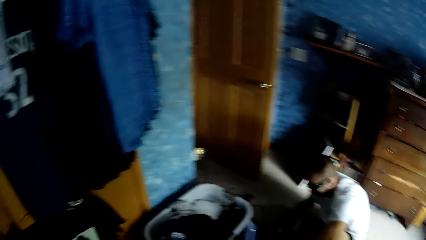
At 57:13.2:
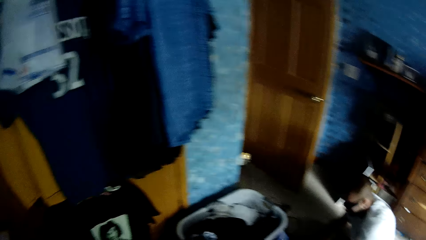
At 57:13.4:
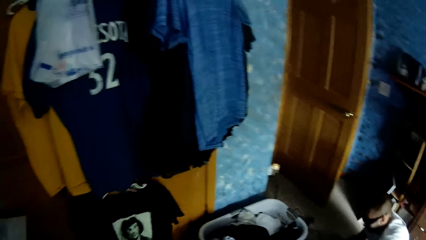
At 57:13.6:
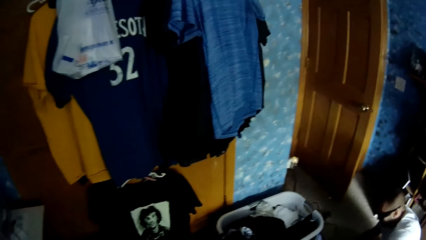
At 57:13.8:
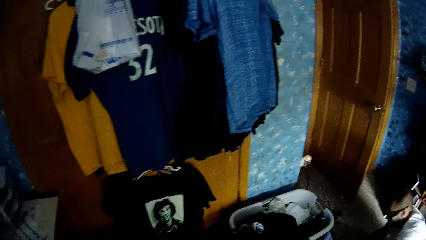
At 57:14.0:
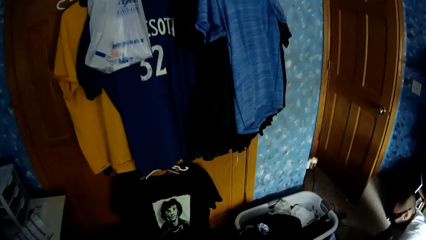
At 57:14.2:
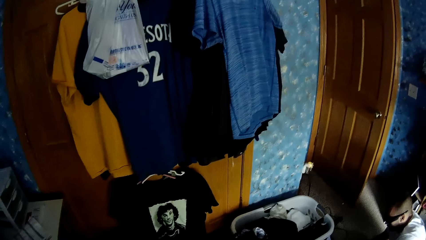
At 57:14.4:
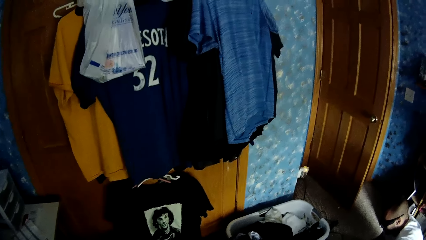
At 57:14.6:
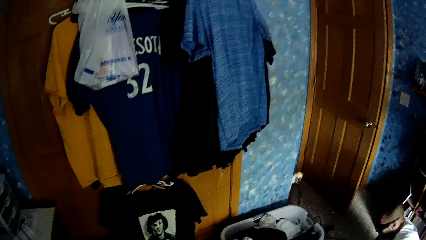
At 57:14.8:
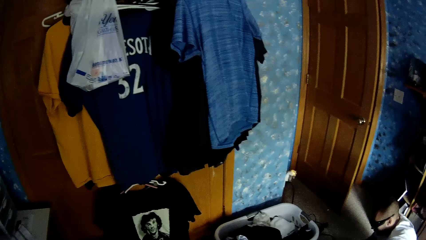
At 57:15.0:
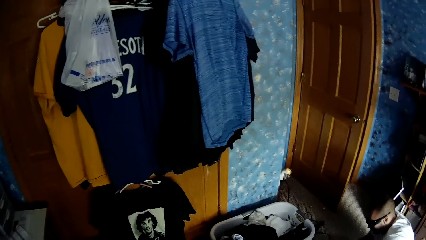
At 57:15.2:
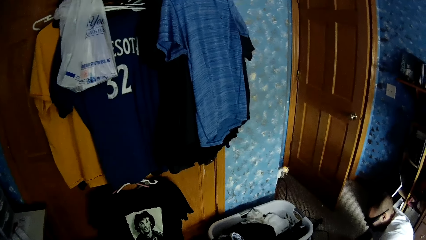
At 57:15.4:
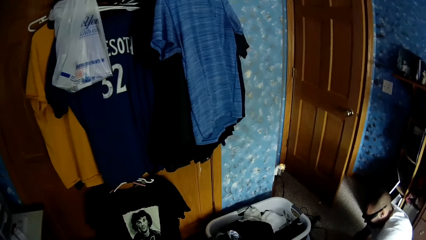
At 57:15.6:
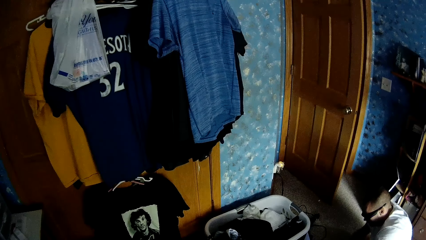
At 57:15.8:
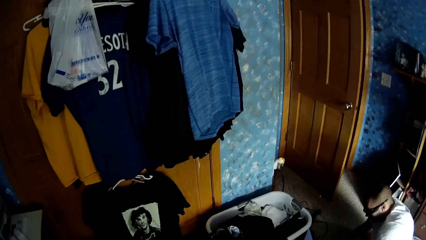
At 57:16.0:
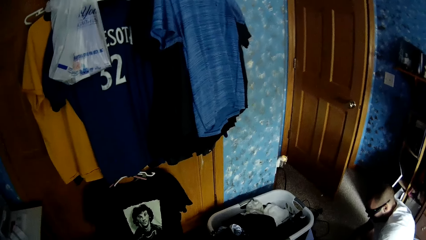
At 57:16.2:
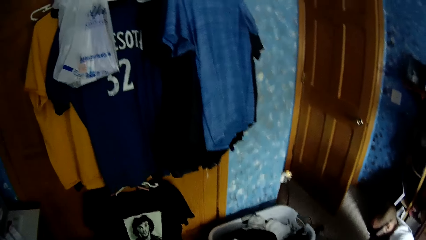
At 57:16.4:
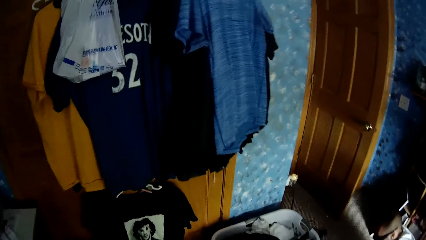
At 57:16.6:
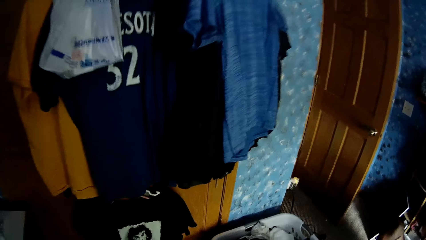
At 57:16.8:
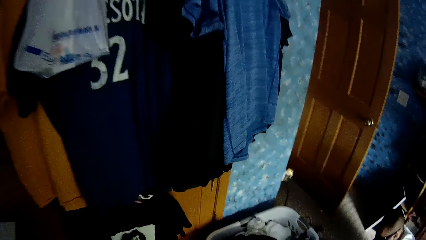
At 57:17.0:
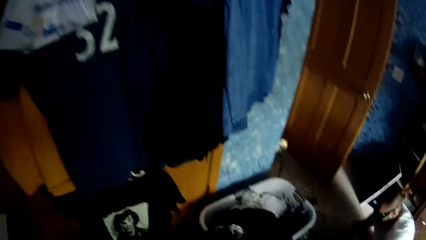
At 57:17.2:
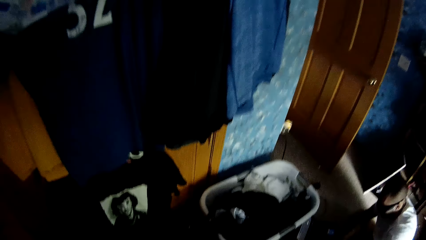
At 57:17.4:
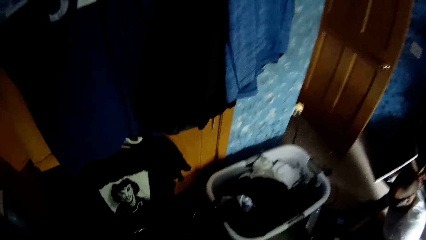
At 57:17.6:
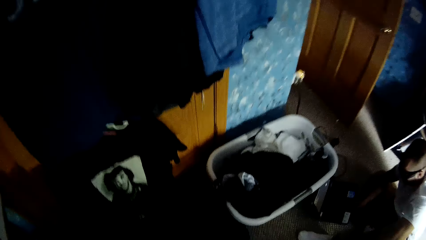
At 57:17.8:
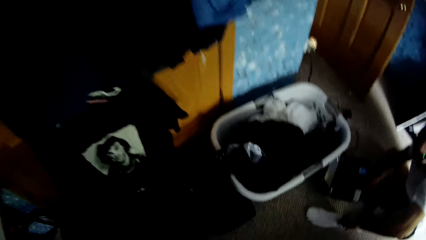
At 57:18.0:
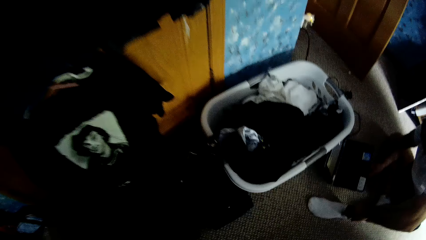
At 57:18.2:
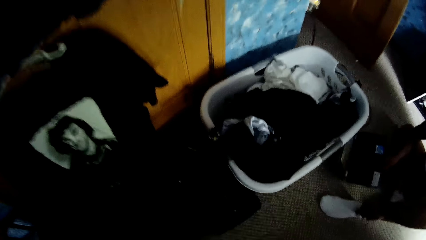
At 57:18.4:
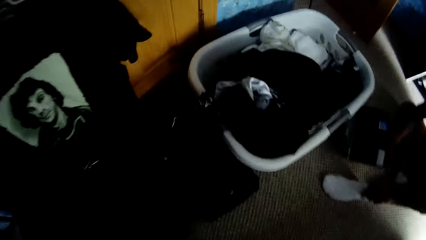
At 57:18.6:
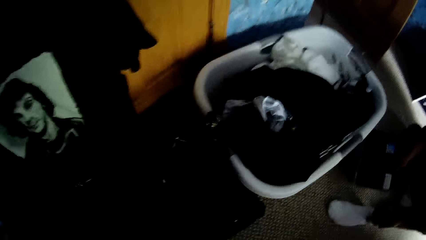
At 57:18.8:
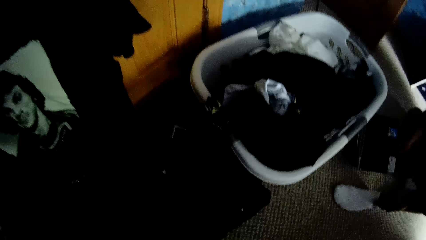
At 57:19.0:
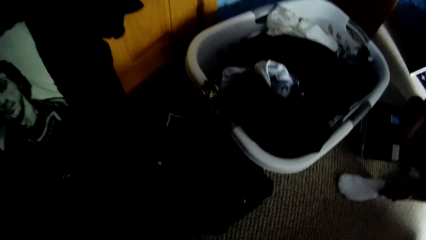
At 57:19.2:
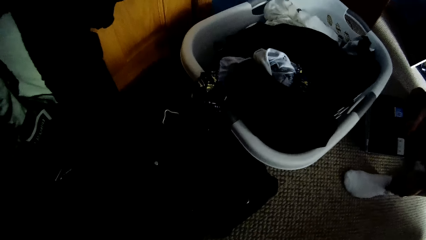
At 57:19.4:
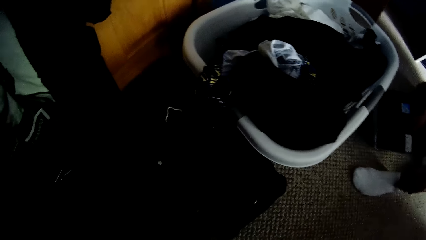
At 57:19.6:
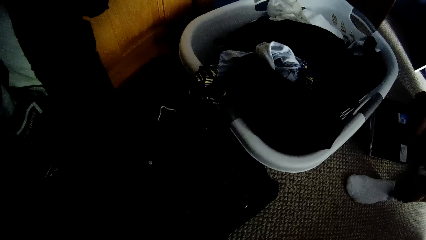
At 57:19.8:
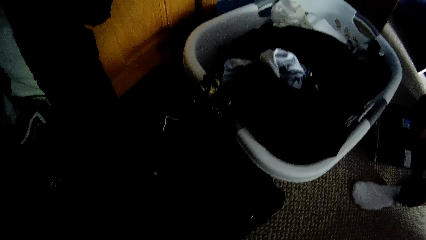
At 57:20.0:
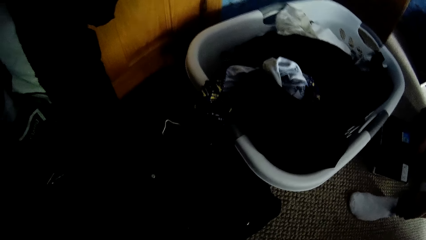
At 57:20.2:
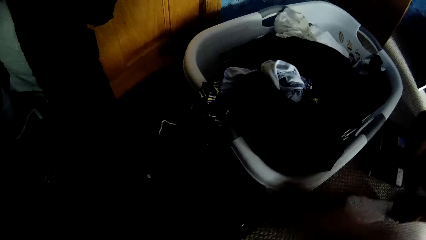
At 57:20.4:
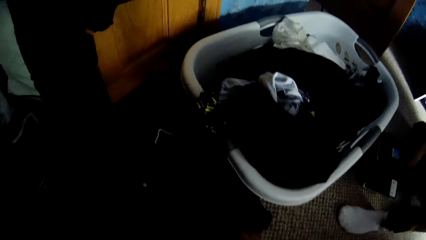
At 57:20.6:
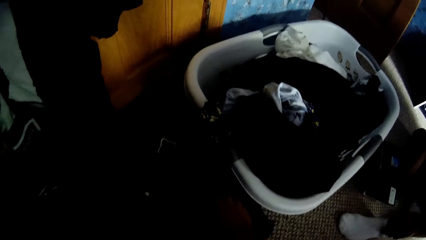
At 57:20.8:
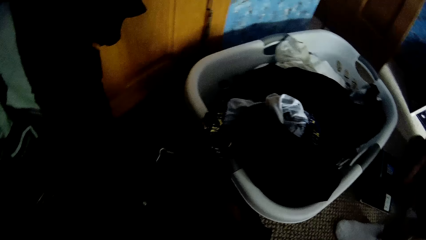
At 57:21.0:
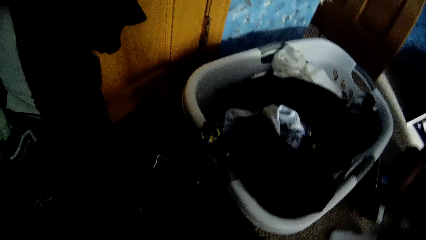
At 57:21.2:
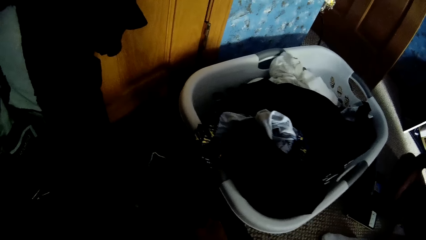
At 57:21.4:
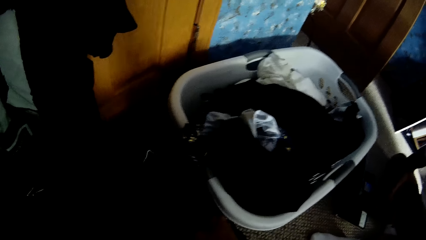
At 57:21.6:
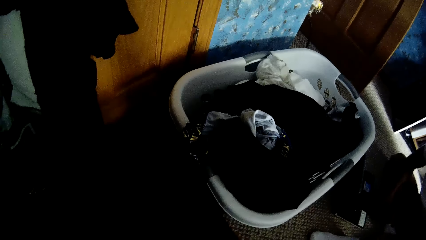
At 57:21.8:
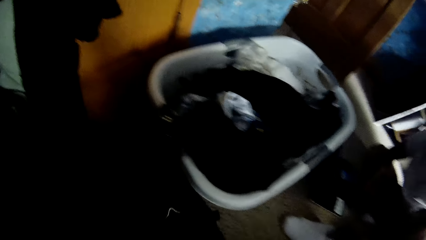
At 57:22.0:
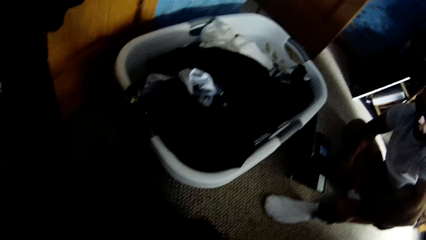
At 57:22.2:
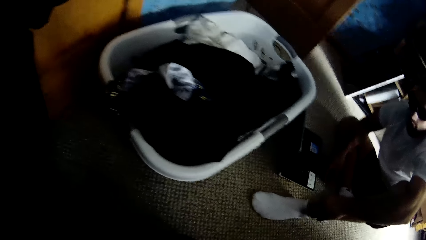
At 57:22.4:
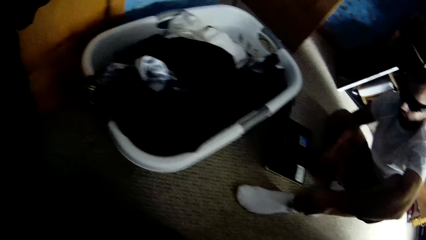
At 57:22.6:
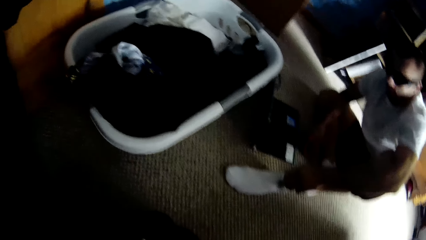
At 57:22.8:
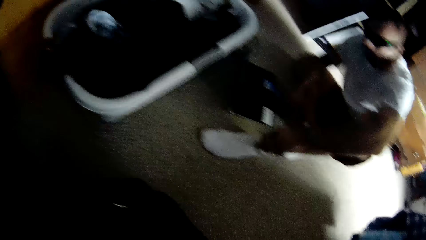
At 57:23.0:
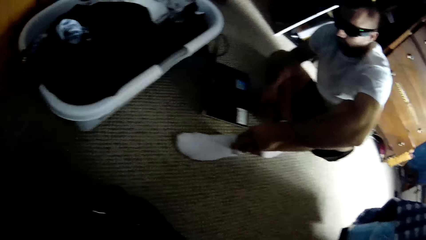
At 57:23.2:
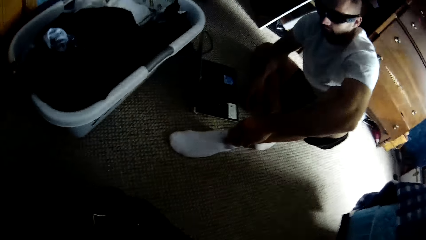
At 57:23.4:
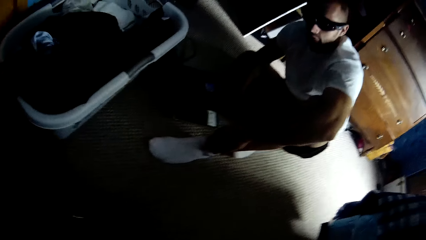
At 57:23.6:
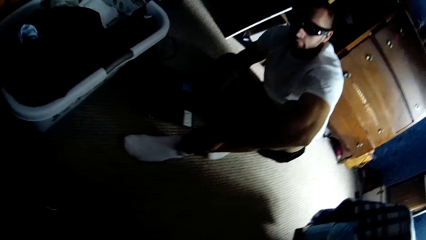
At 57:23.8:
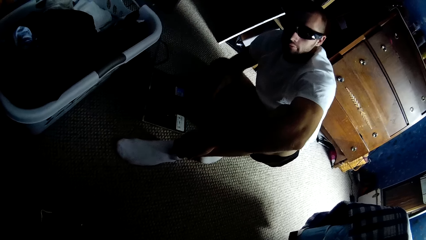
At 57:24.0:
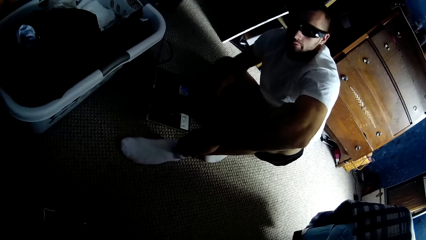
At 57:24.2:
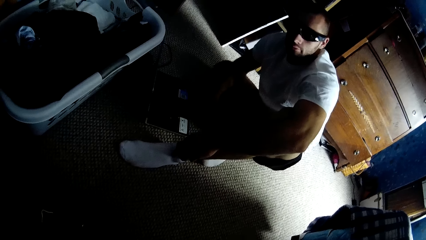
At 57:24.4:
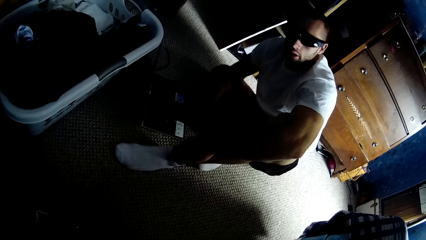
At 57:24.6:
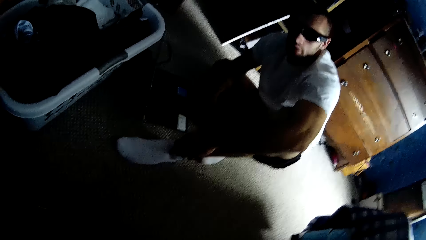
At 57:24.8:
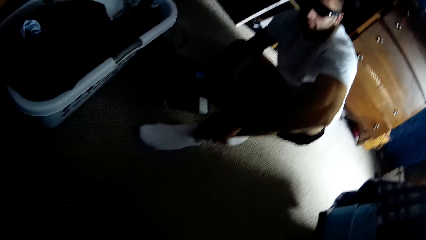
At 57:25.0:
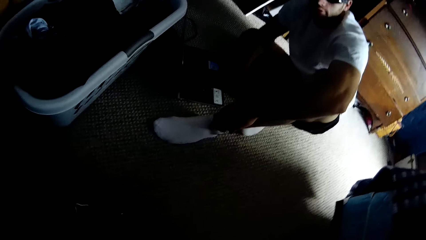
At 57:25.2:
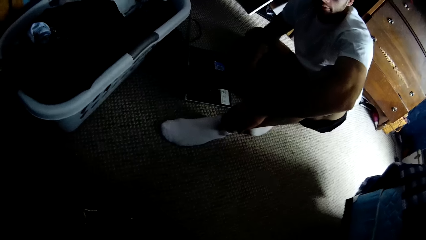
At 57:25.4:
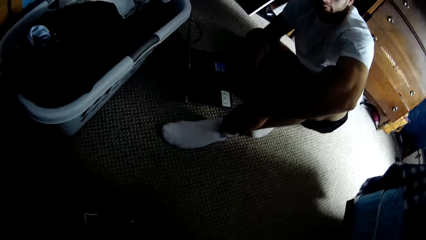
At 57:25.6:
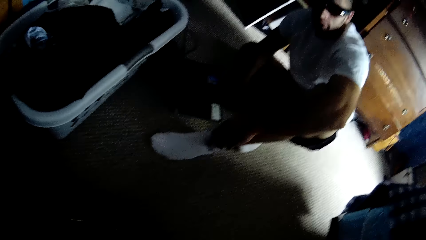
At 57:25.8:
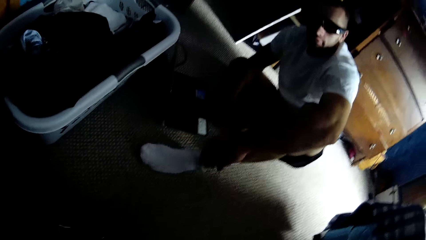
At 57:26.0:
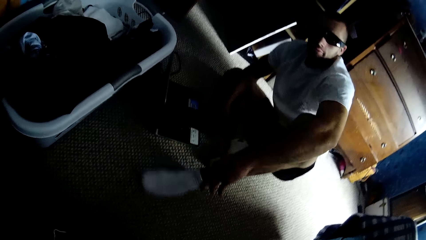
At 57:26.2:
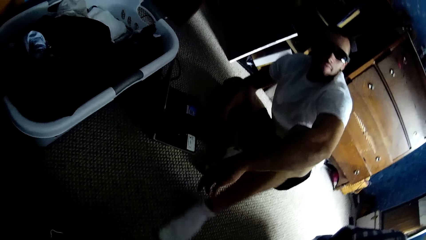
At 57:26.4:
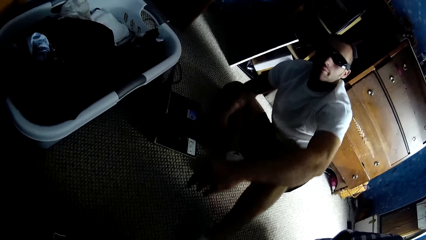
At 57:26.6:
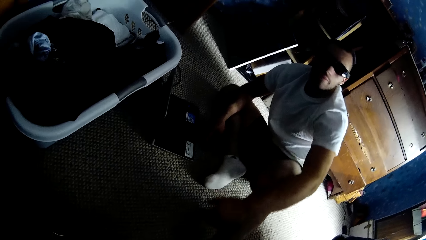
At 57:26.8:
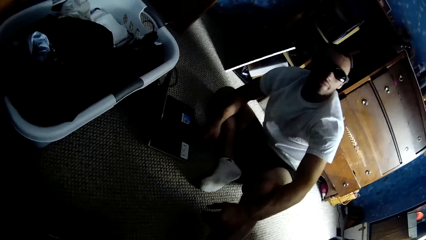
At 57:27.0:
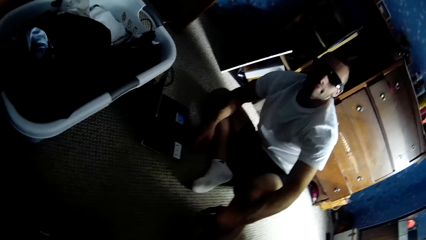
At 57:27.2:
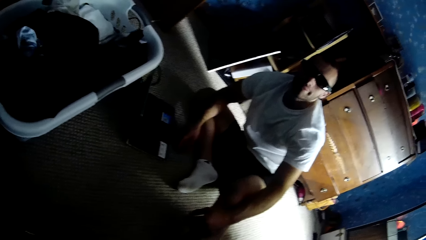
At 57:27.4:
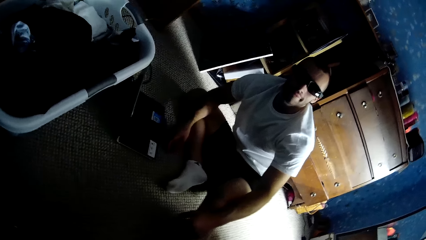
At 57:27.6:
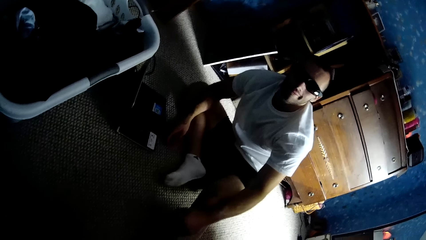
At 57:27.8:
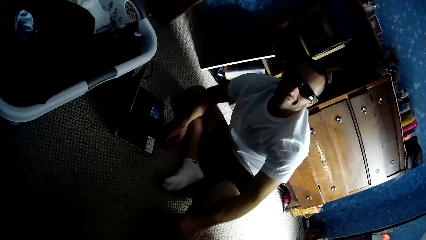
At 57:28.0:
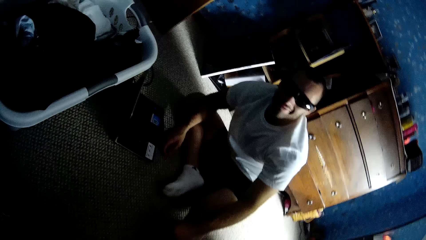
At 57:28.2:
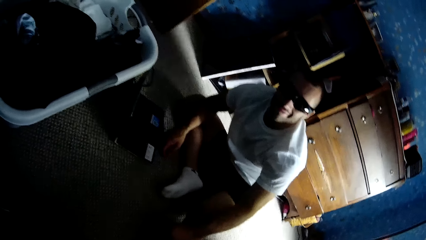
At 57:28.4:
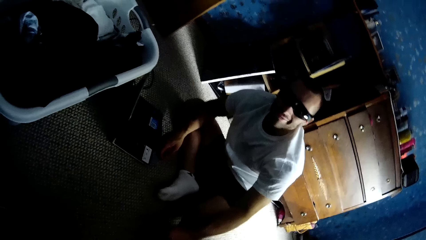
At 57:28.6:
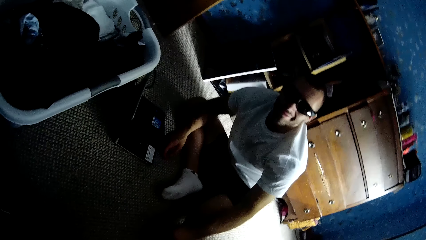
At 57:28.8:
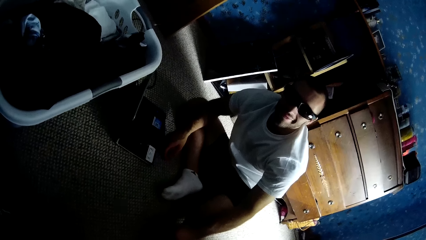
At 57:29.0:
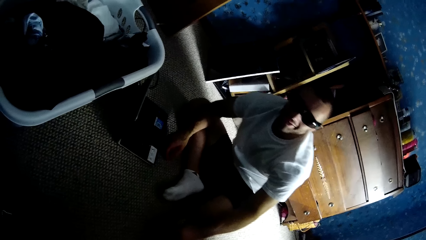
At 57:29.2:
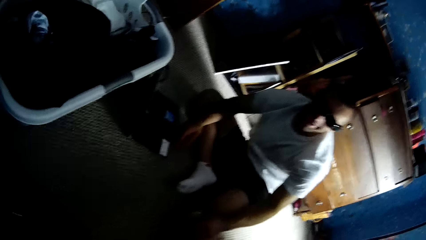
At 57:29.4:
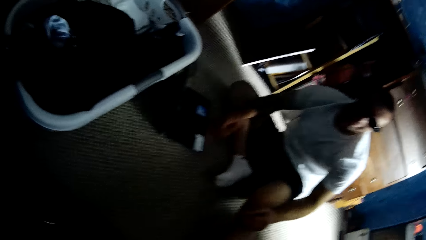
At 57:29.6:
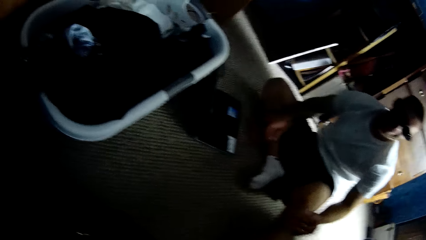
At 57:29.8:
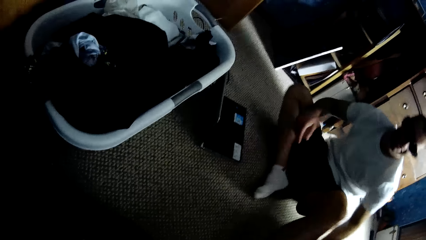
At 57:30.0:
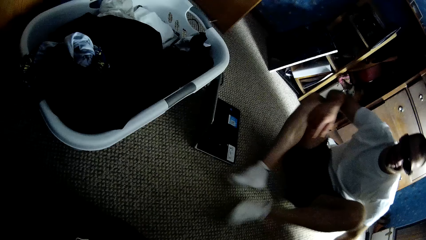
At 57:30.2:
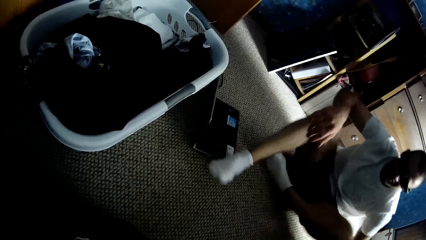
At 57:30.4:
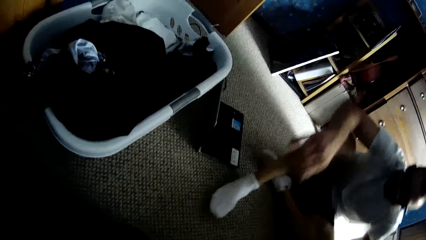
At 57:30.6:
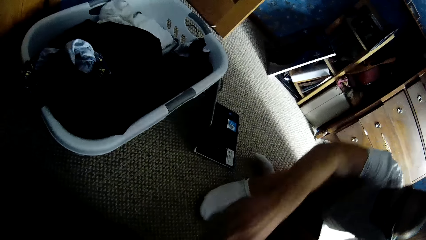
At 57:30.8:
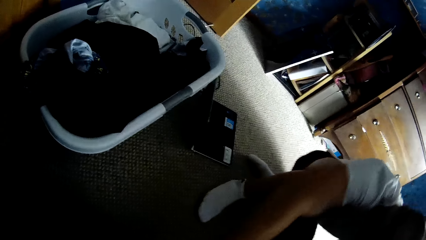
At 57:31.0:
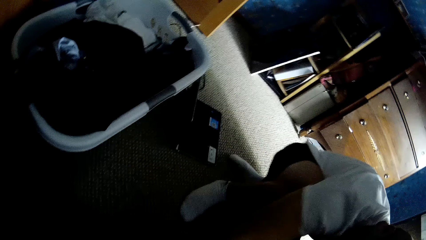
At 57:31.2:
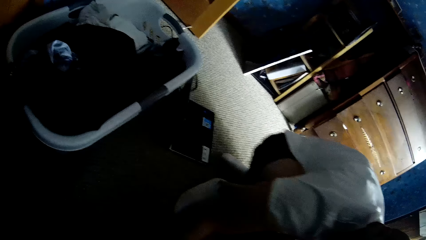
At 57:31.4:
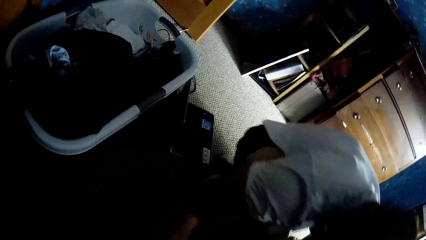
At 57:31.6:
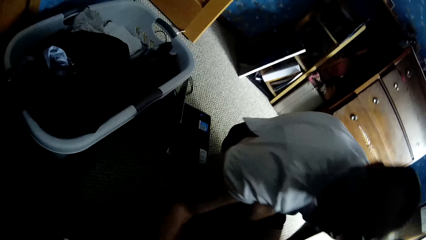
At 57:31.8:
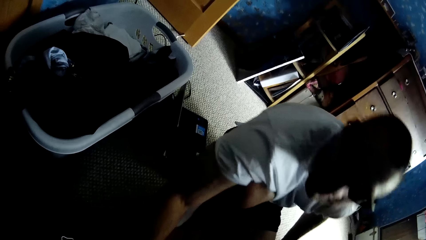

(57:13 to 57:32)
The camera wearer looks around the room. He lifts his hands. He moves a bag. He talks to a man. The man shakes his head. The man touches his leg. The camera wearer talks to the man. The man folds his legs.
